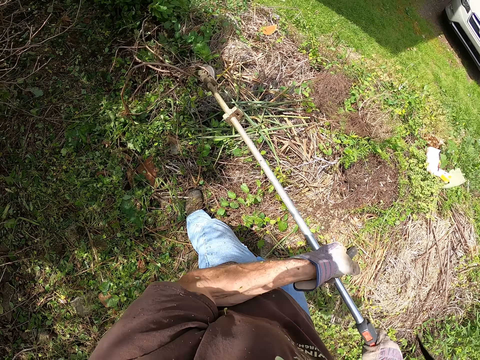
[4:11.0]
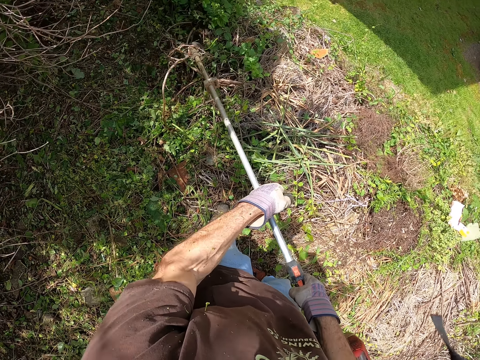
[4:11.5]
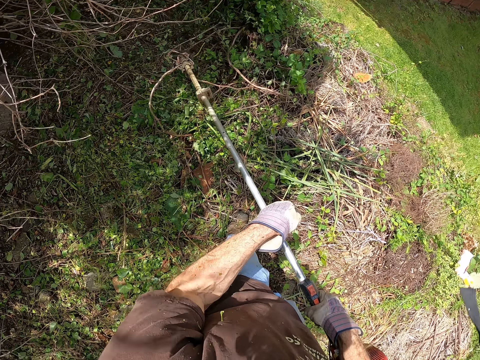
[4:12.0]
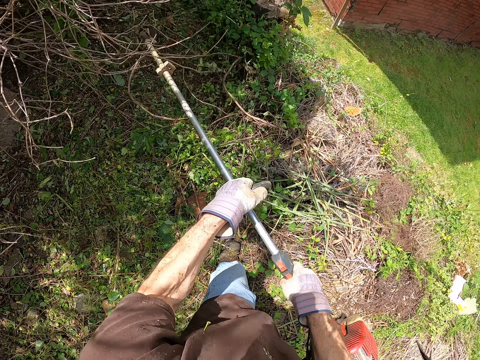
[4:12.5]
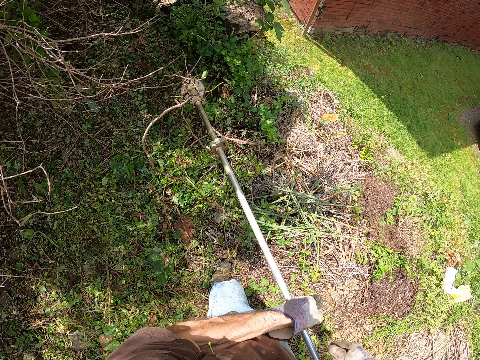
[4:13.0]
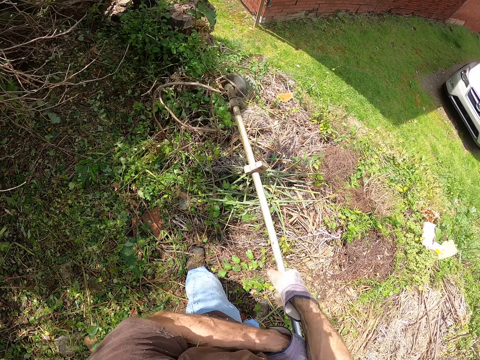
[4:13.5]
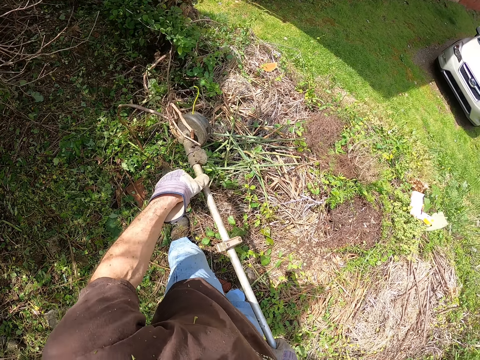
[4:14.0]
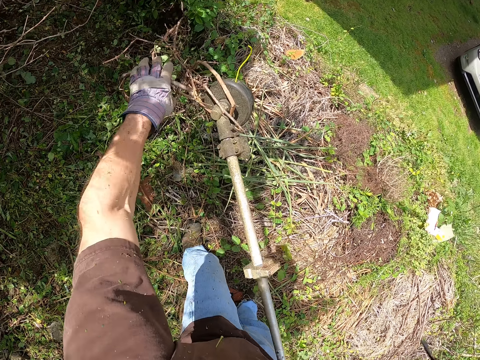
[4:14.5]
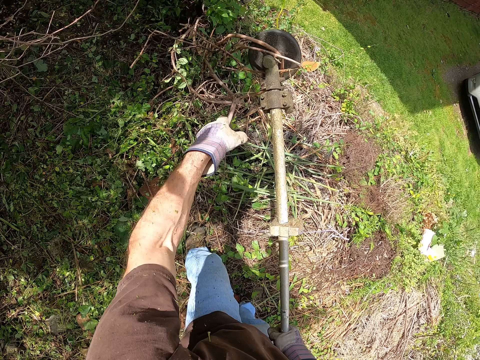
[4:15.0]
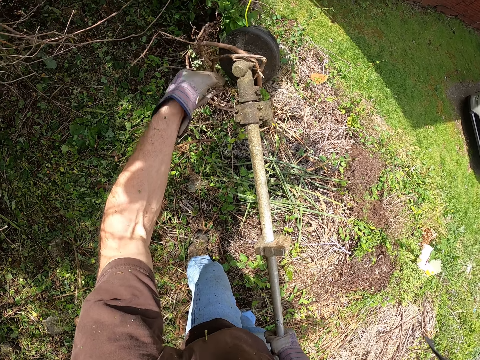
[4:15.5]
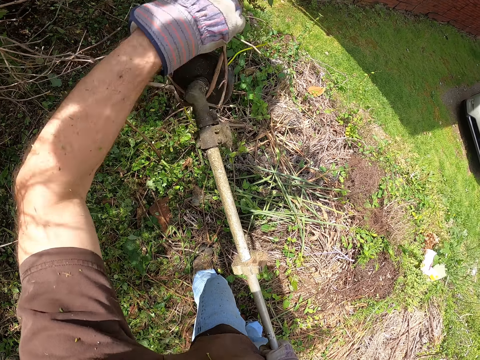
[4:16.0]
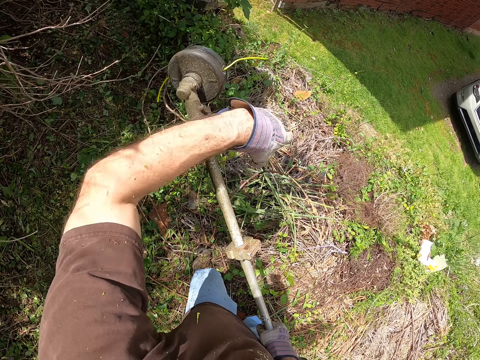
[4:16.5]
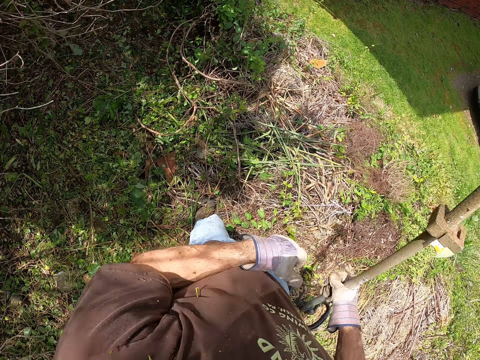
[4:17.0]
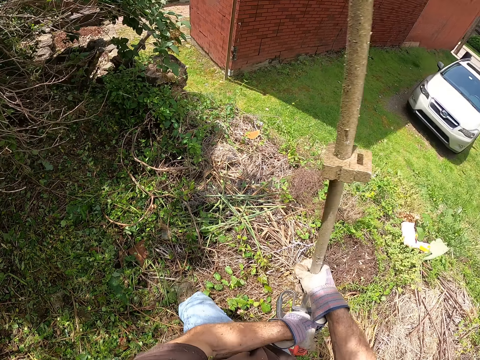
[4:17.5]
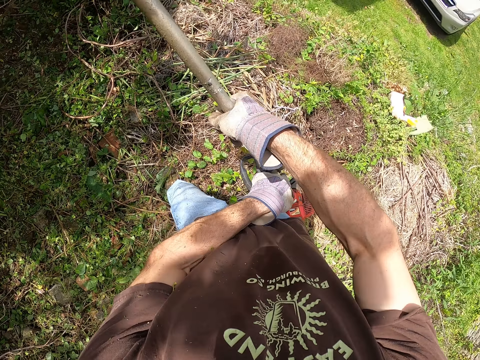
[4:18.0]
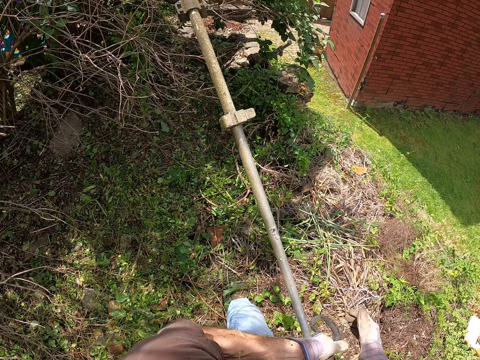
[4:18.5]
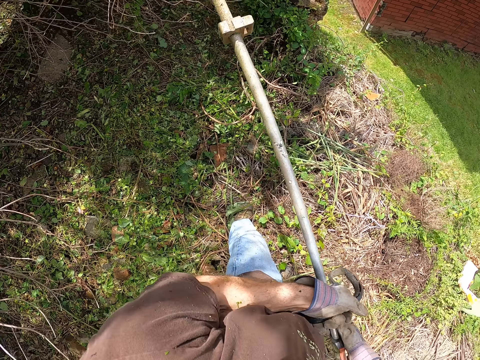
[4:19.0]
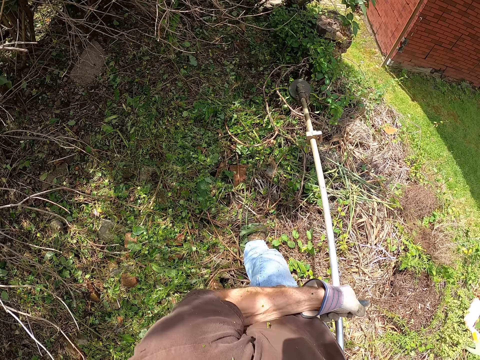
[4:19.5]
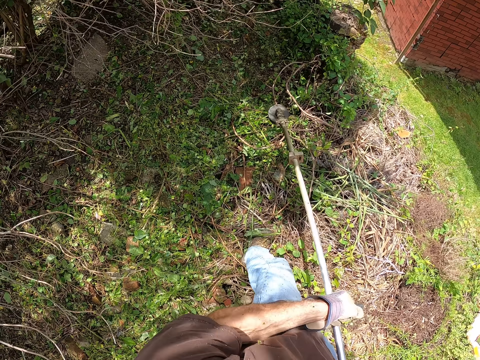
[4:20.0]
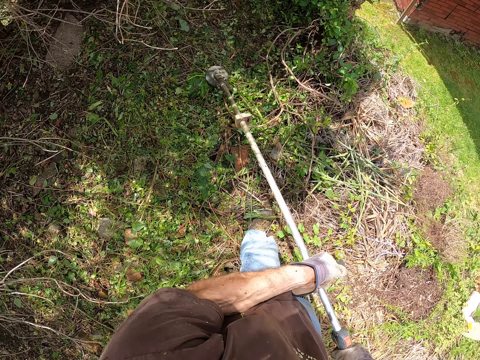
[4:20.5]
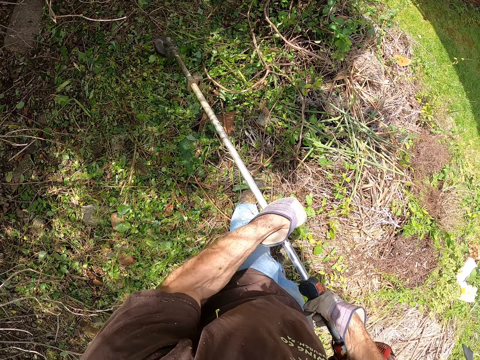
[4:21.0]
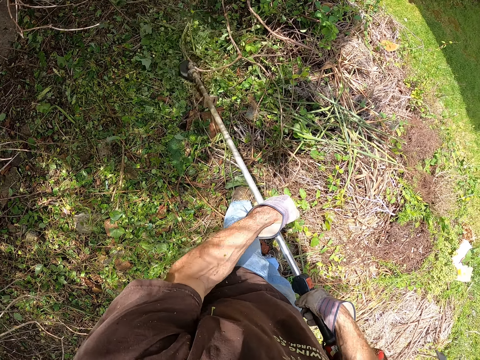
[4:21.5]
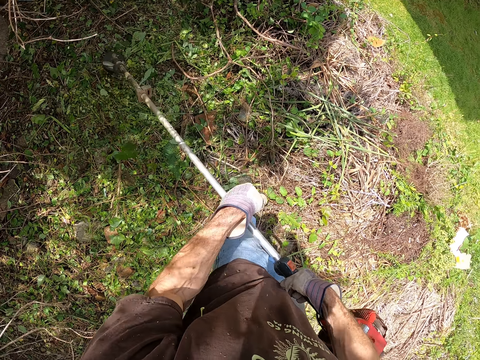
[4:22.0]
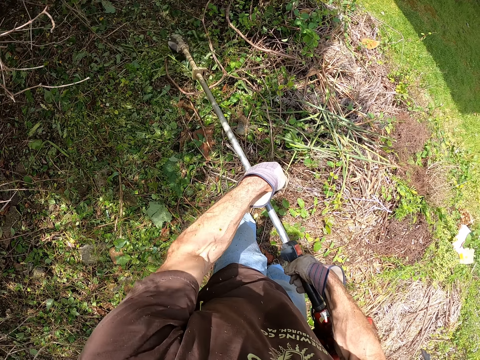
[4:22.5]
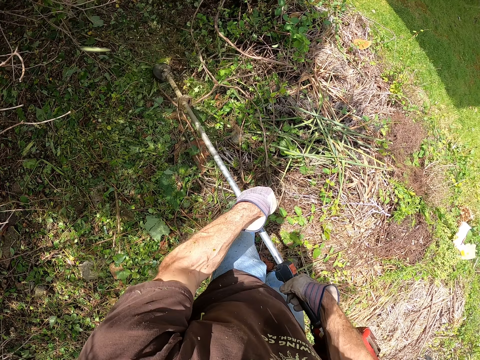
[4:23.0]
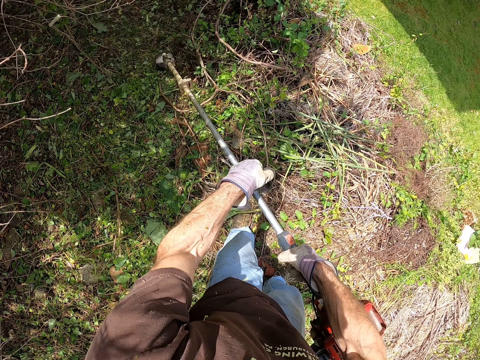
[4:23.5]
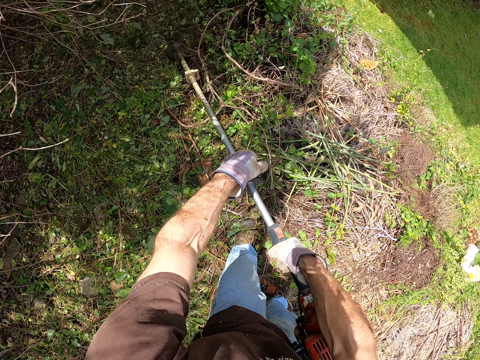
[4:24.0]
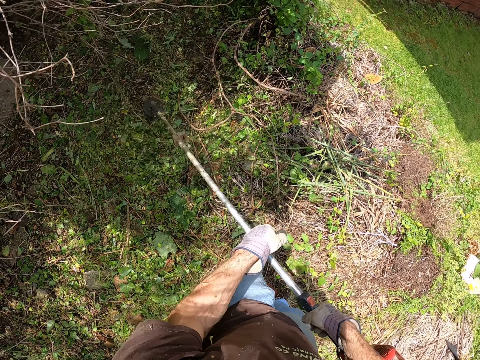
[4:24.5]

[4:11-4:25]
The camera wearer removes weeds on the grass trimmer head. He pulls the brush cutter off the weeds. He holds the brush cutter handle. He pulls his hand off the brush cutter. He cuts the weed and grass on the garden with the brush cutter.

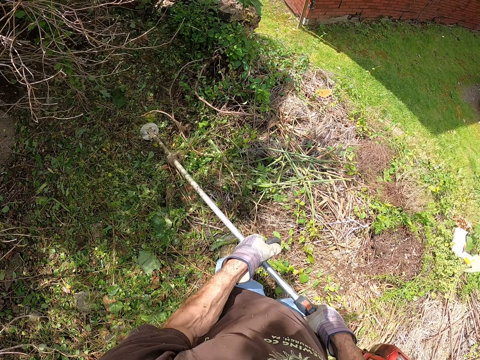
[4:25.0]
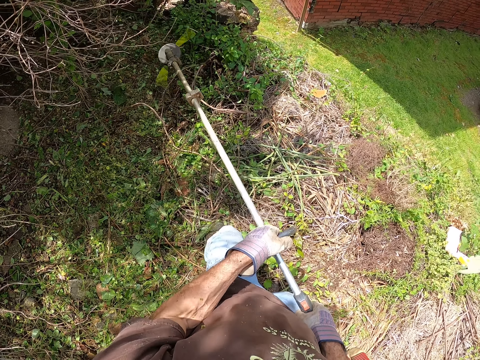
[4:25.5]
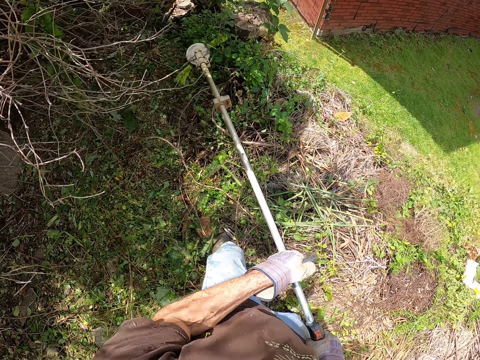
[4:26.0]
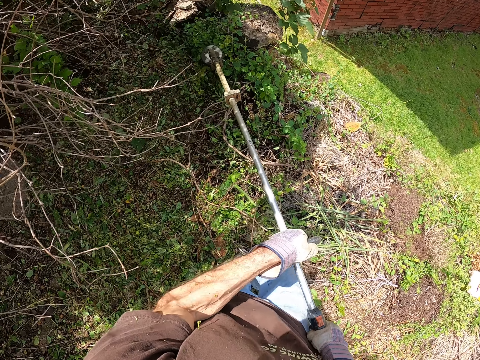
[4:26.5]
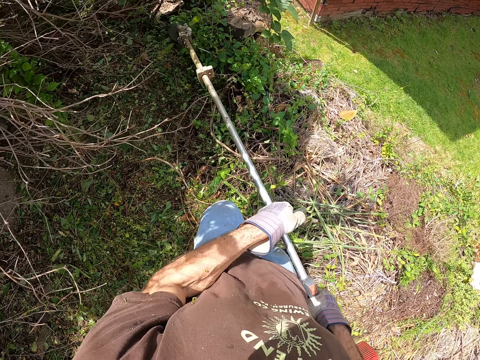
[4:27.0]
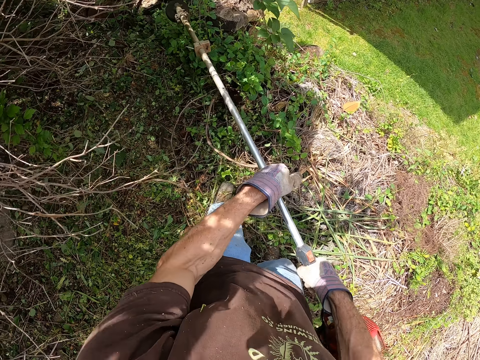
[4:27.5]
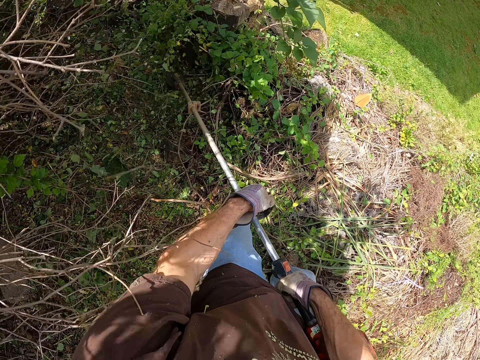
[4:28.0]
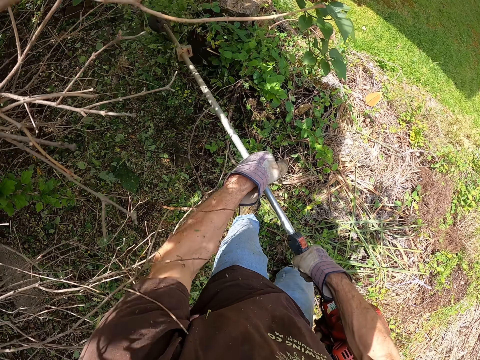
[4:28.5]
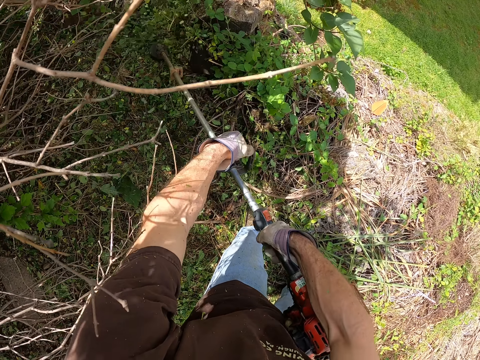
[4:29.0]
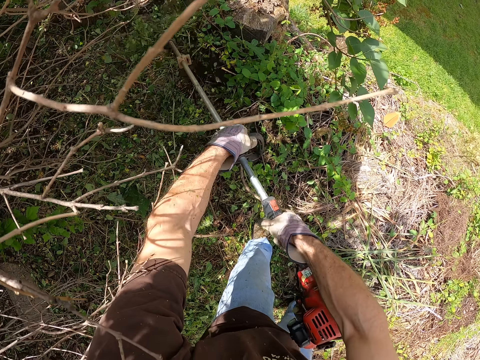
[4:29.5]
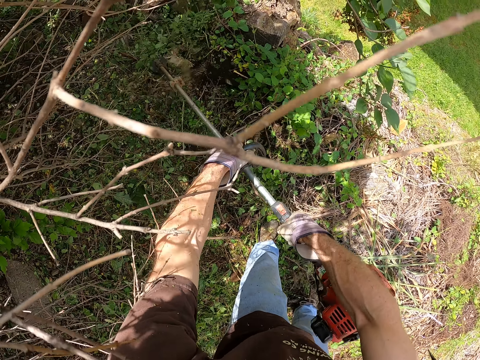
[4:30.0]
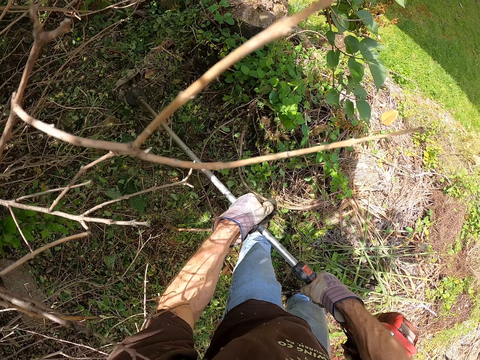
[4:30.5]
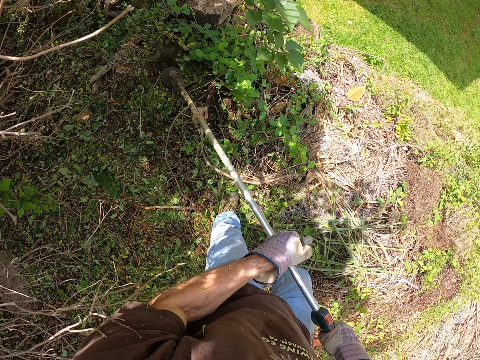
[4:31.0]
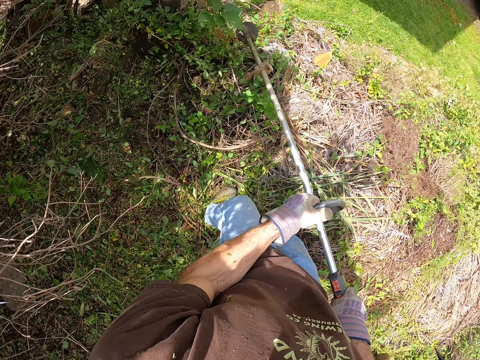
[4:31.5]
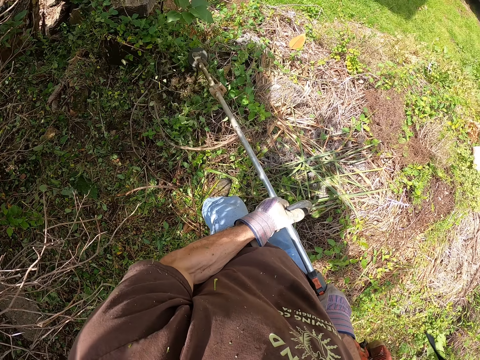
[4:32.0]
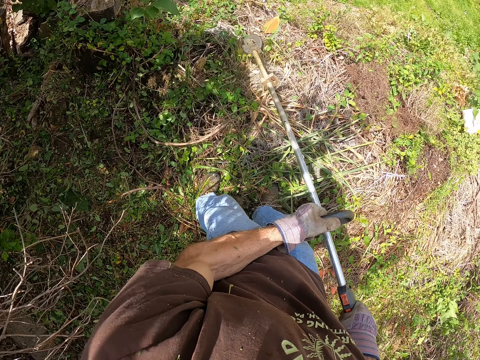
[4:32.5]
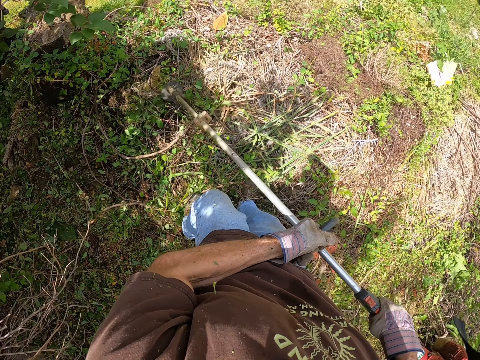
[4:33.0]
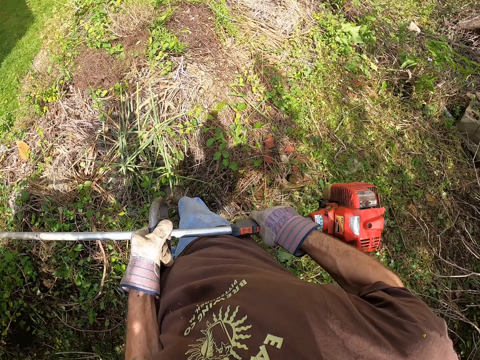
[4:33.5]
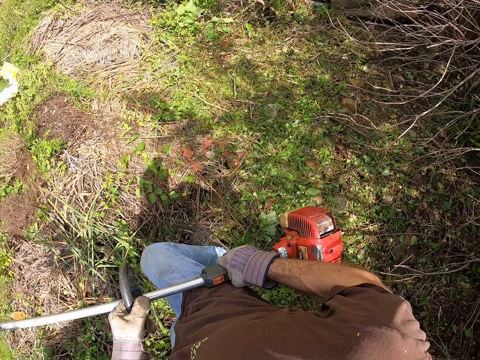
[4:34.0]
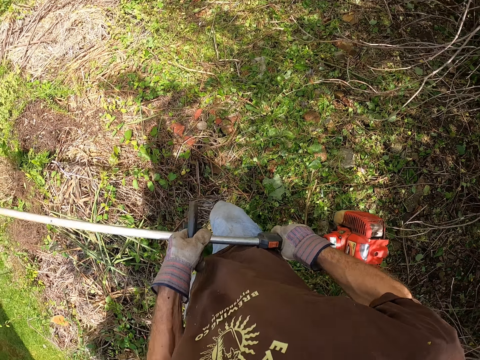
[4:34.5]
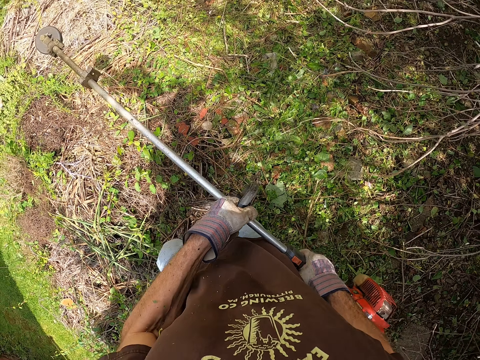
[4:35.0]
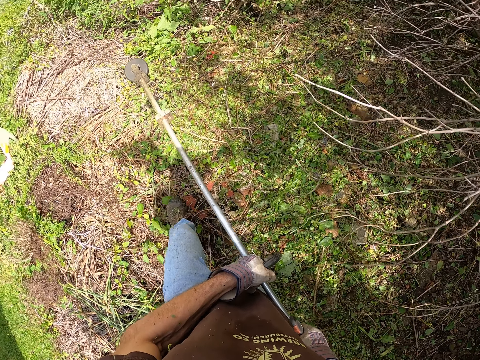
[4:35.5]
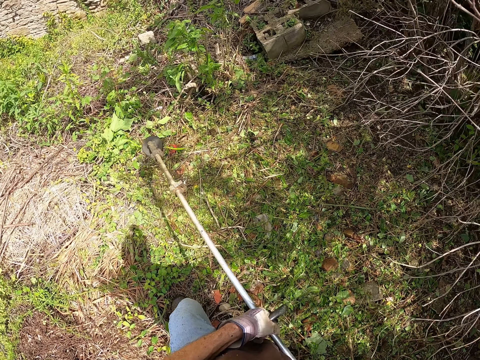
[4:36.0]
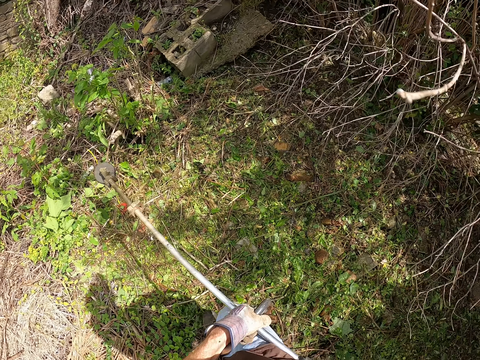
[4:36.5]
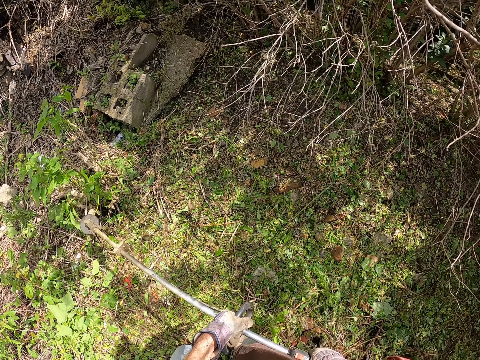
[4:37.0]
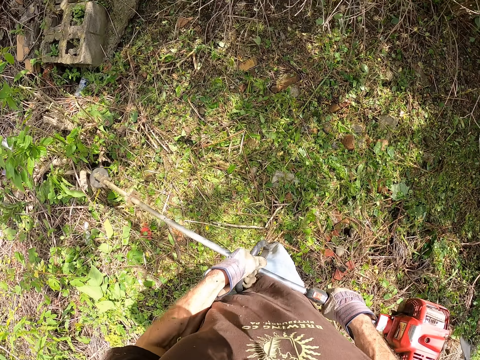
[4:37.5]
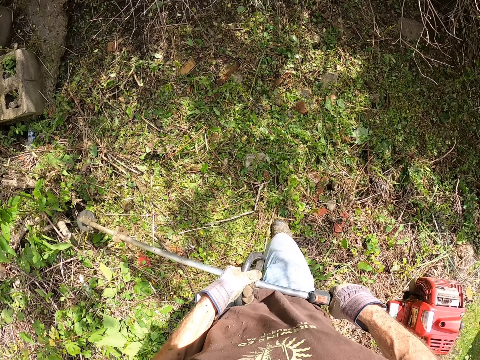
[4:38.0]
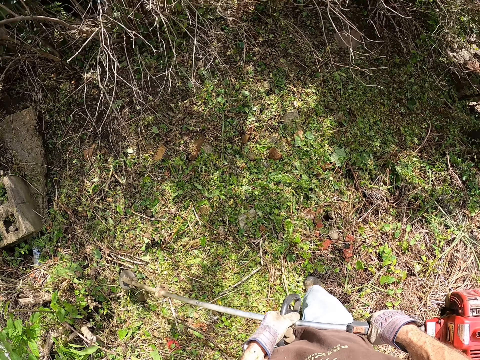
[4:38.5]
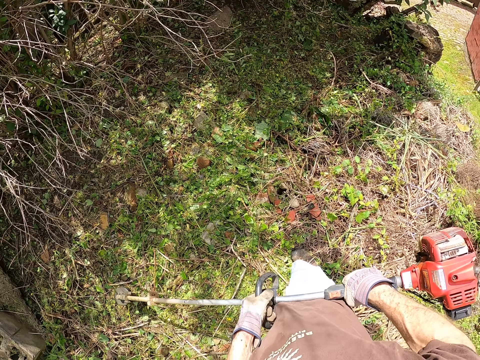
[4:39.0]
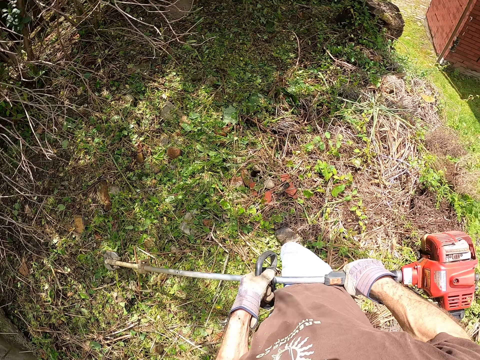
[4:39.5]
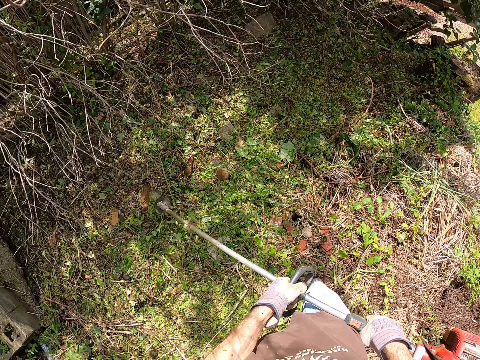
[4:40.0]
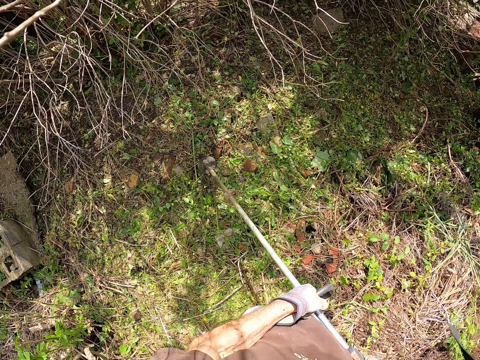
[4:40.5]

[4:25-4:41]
The camera wearer walks on the weeds. They cut the weeds with a brush cutter. They walk on the weeds.
